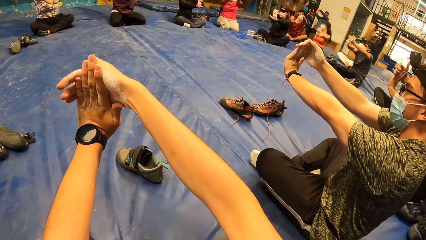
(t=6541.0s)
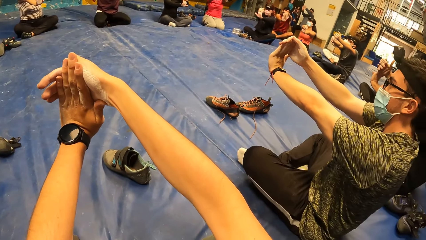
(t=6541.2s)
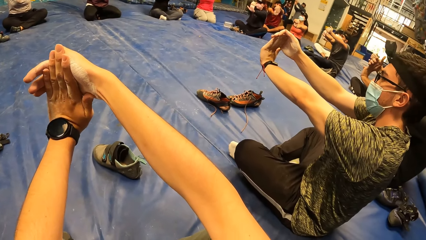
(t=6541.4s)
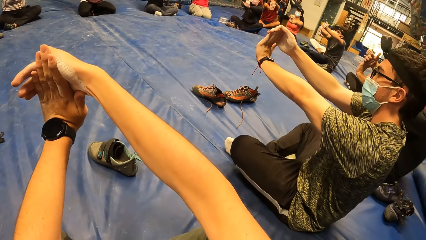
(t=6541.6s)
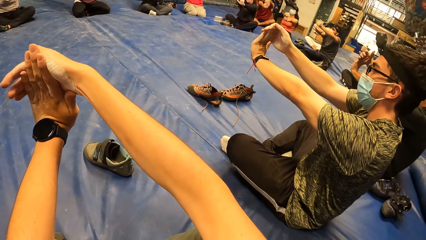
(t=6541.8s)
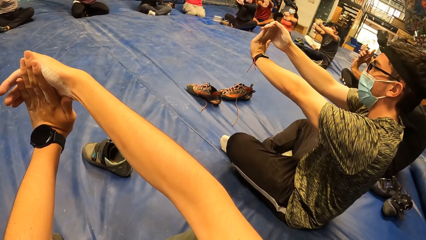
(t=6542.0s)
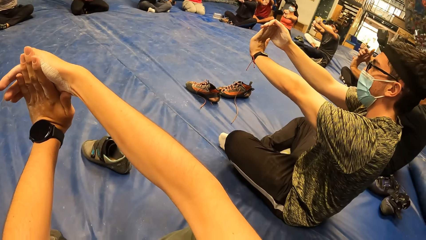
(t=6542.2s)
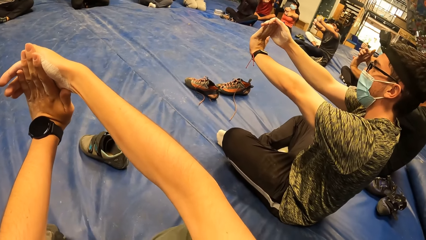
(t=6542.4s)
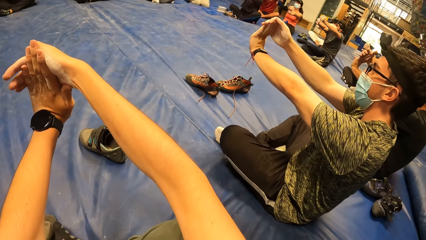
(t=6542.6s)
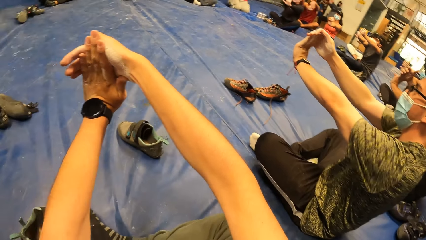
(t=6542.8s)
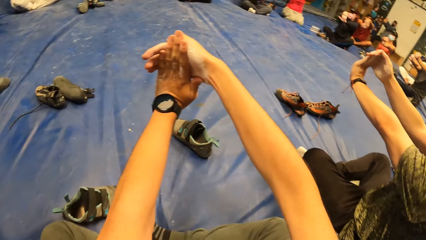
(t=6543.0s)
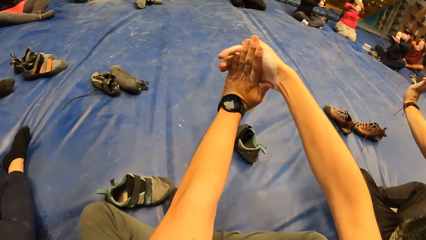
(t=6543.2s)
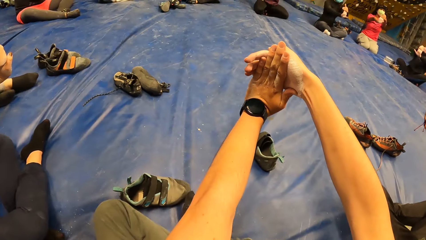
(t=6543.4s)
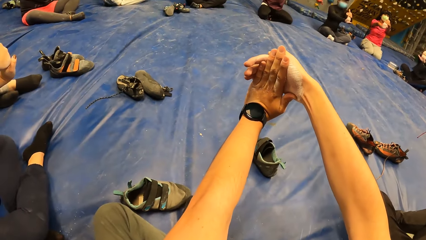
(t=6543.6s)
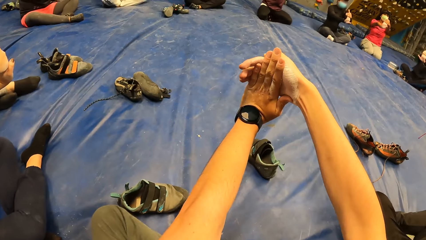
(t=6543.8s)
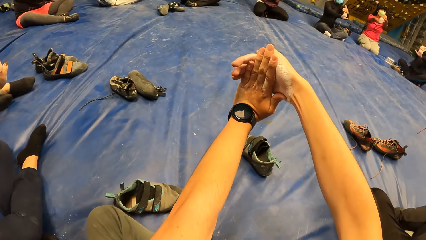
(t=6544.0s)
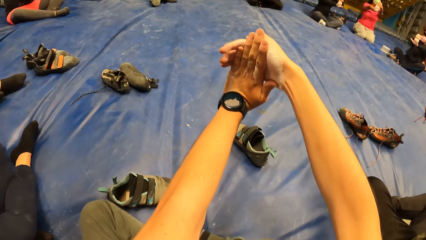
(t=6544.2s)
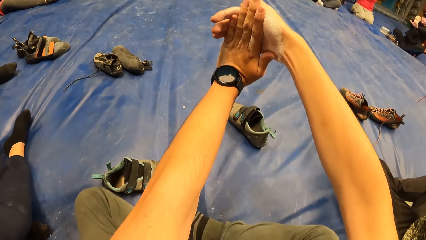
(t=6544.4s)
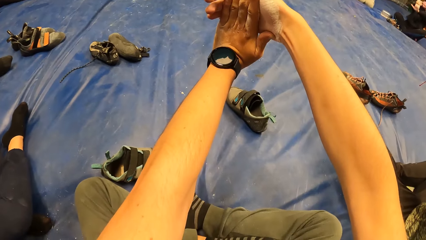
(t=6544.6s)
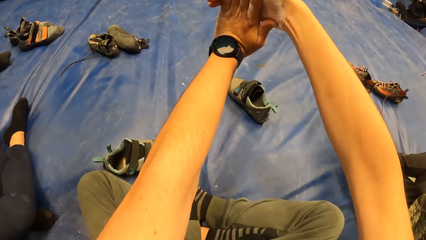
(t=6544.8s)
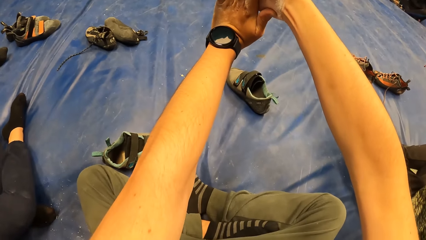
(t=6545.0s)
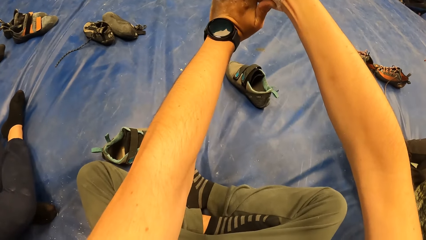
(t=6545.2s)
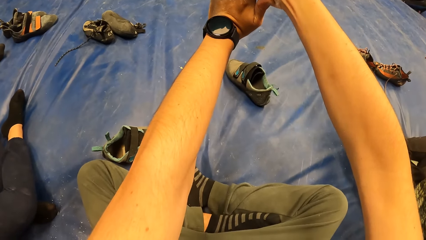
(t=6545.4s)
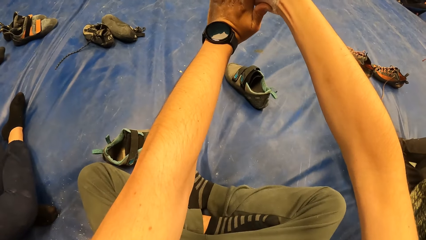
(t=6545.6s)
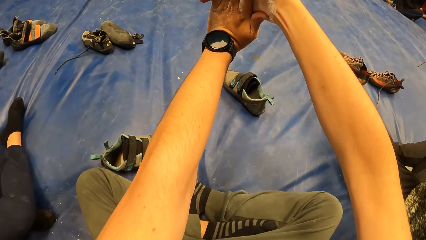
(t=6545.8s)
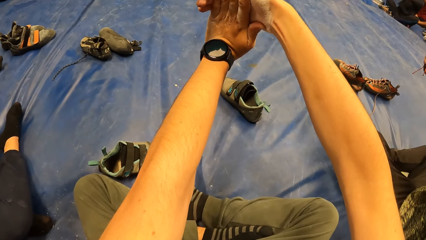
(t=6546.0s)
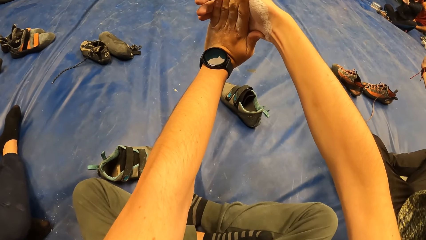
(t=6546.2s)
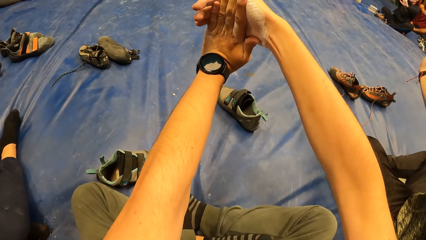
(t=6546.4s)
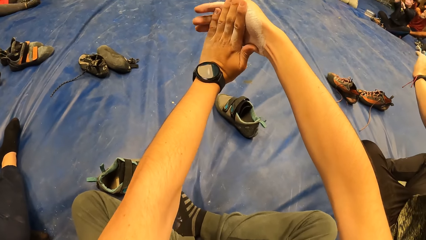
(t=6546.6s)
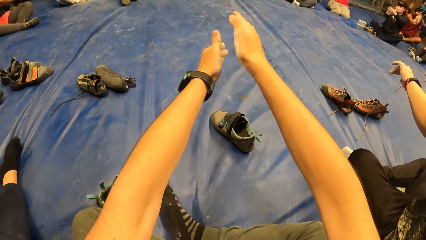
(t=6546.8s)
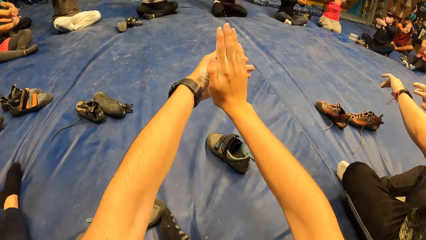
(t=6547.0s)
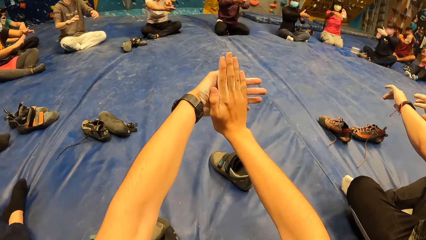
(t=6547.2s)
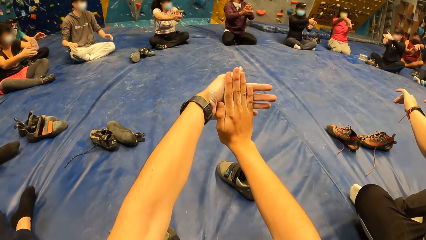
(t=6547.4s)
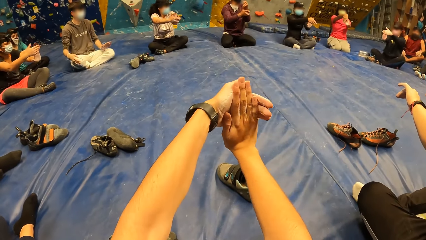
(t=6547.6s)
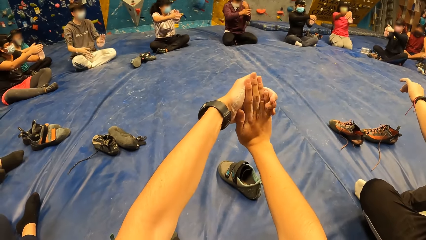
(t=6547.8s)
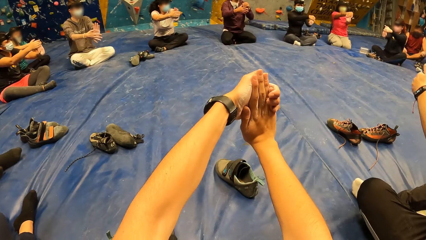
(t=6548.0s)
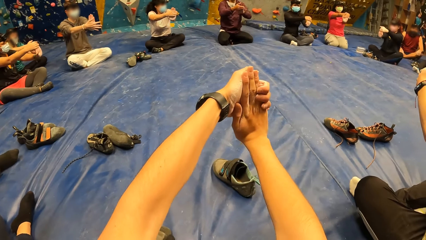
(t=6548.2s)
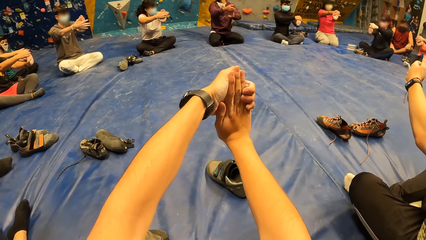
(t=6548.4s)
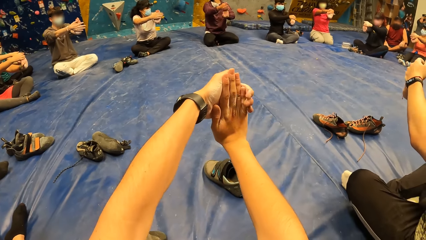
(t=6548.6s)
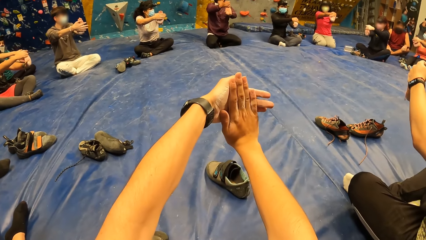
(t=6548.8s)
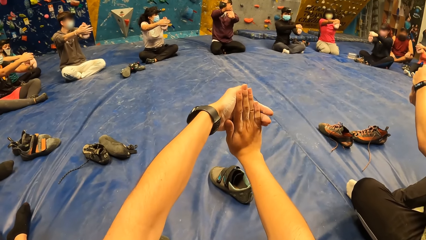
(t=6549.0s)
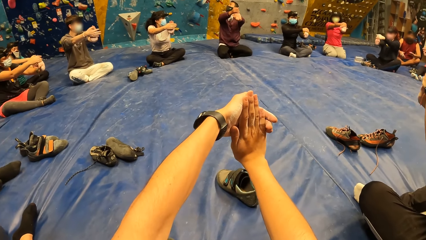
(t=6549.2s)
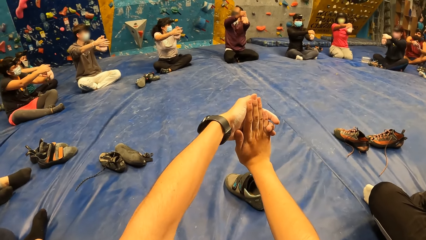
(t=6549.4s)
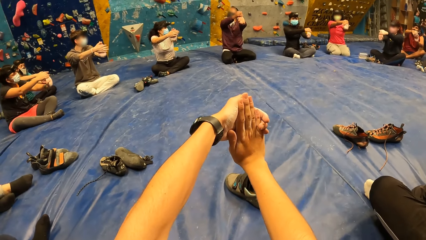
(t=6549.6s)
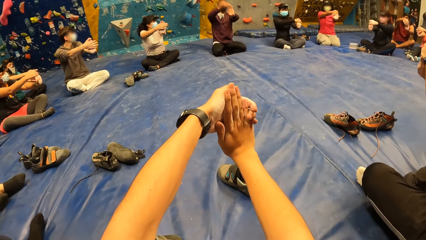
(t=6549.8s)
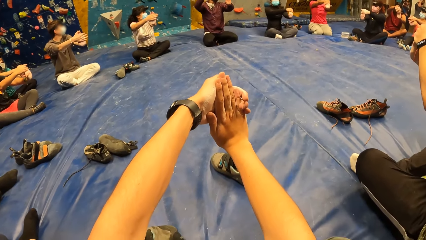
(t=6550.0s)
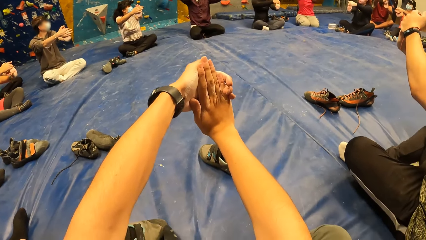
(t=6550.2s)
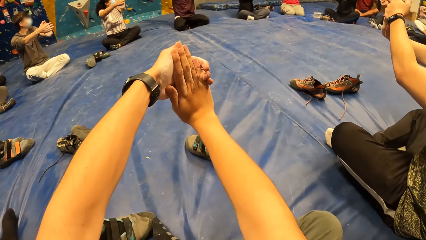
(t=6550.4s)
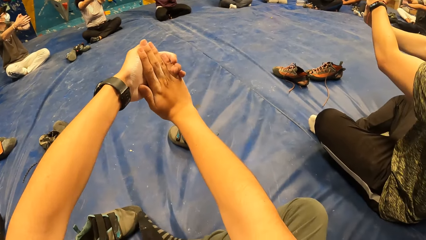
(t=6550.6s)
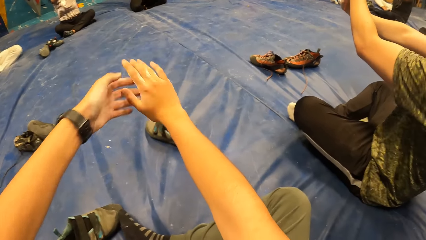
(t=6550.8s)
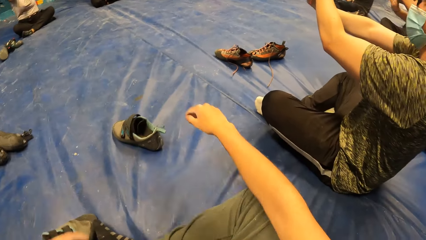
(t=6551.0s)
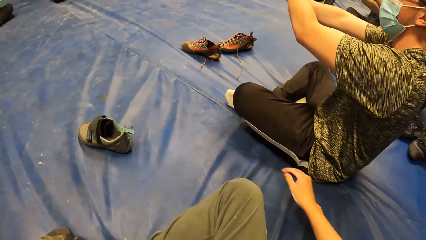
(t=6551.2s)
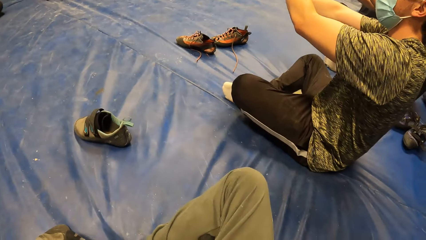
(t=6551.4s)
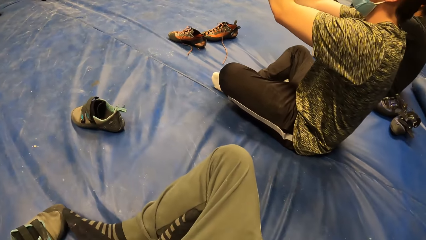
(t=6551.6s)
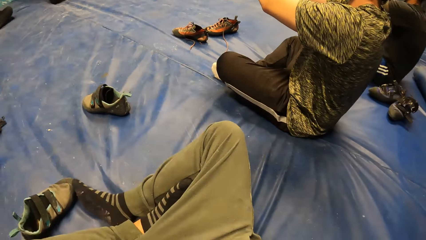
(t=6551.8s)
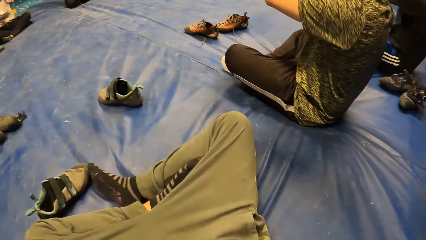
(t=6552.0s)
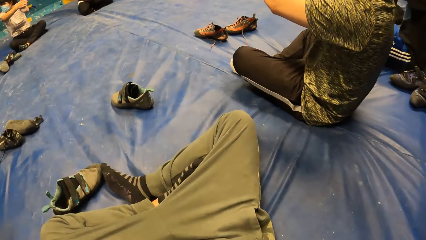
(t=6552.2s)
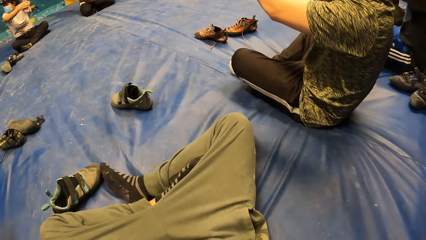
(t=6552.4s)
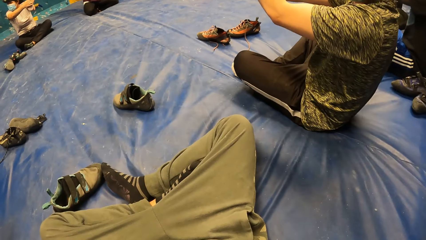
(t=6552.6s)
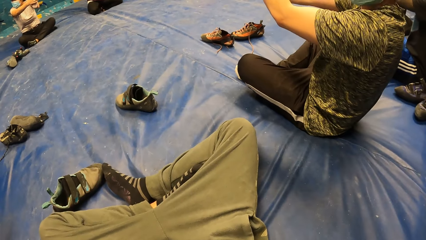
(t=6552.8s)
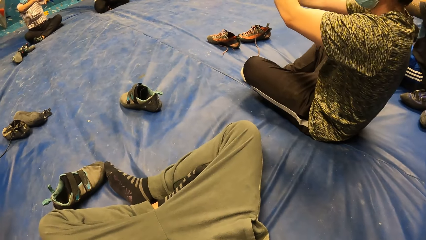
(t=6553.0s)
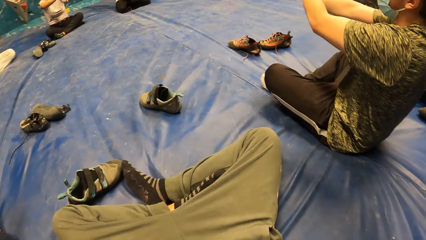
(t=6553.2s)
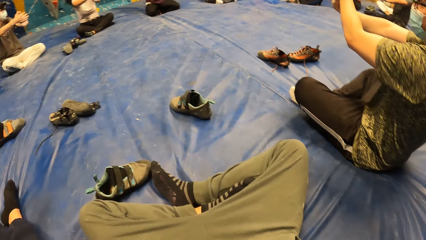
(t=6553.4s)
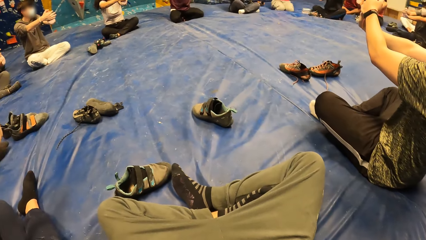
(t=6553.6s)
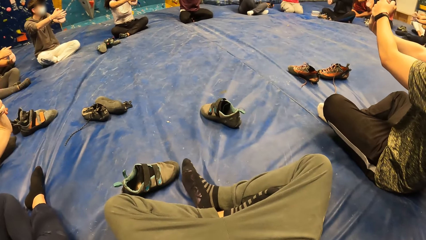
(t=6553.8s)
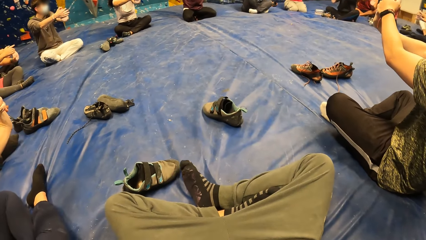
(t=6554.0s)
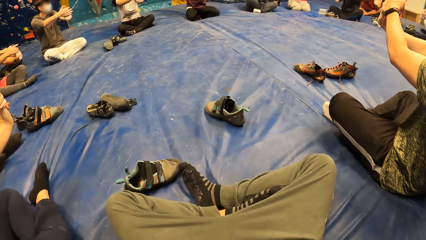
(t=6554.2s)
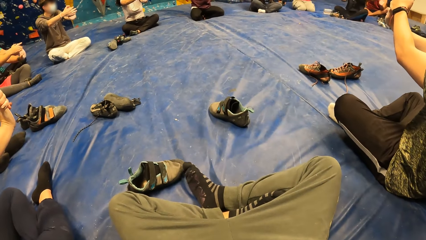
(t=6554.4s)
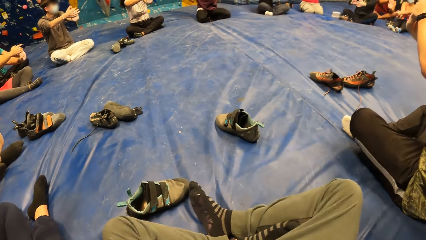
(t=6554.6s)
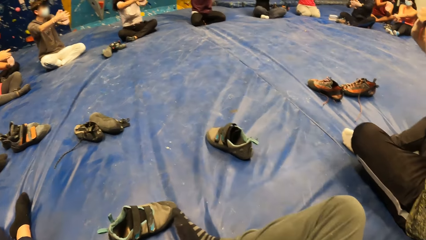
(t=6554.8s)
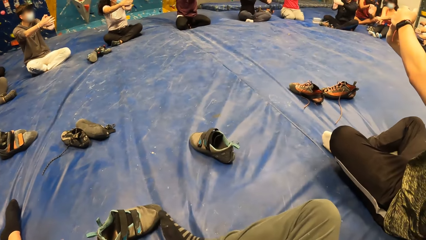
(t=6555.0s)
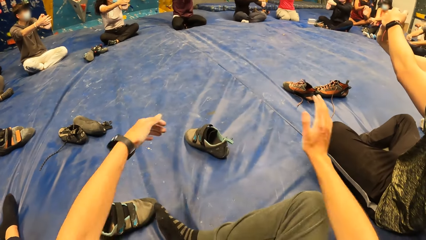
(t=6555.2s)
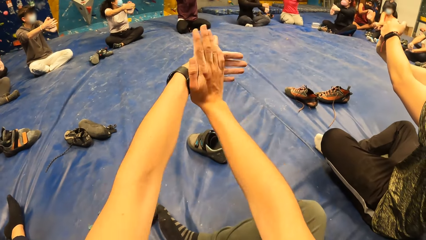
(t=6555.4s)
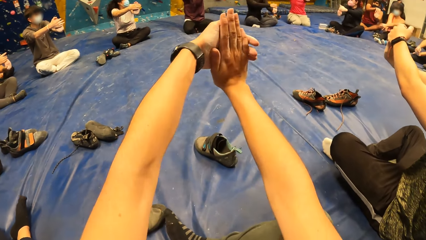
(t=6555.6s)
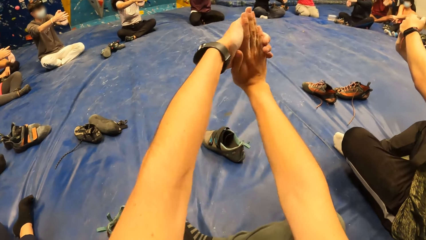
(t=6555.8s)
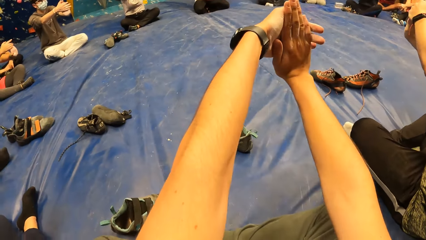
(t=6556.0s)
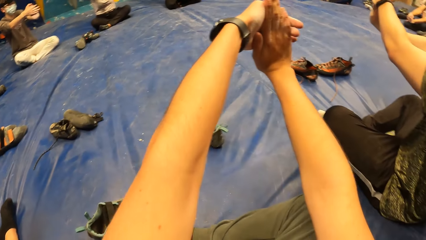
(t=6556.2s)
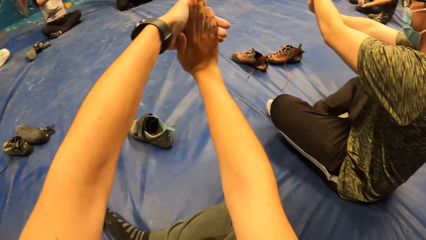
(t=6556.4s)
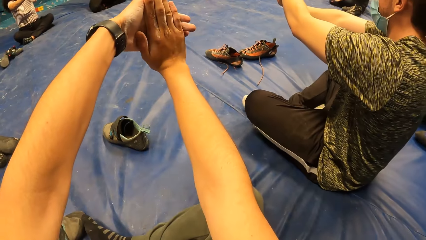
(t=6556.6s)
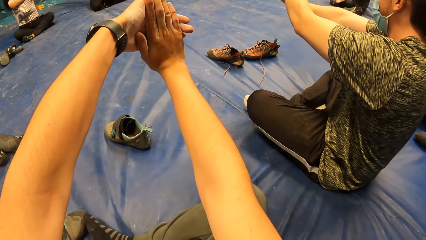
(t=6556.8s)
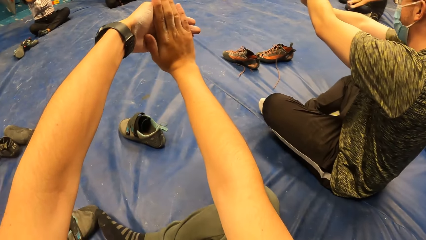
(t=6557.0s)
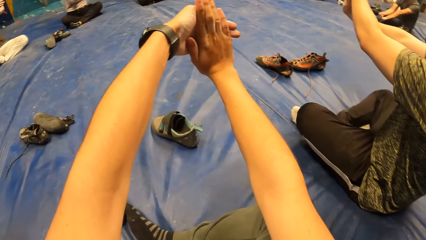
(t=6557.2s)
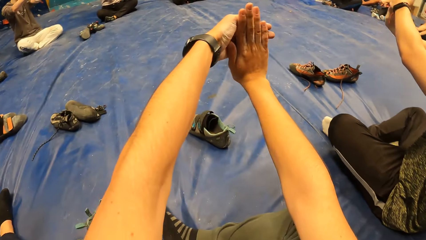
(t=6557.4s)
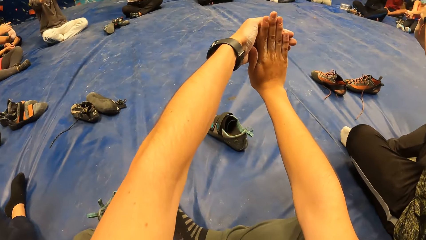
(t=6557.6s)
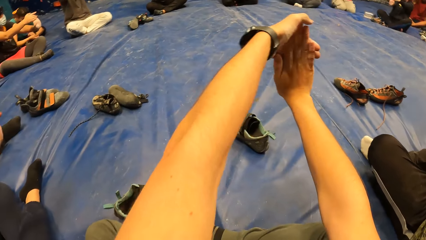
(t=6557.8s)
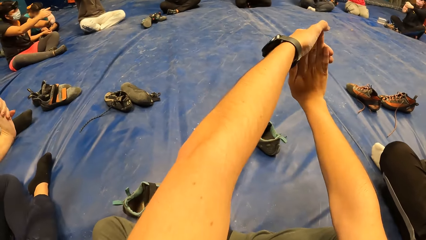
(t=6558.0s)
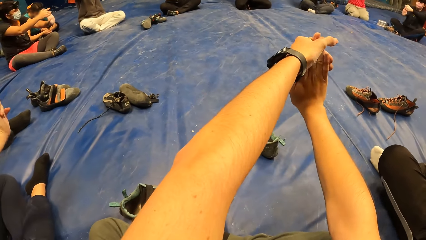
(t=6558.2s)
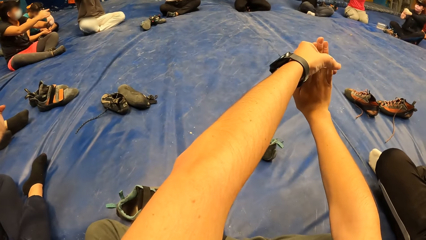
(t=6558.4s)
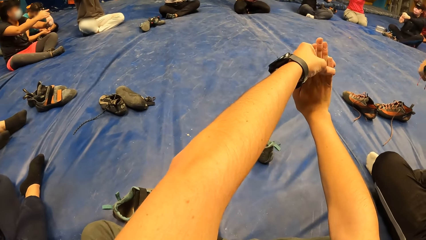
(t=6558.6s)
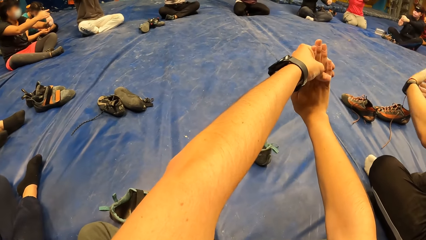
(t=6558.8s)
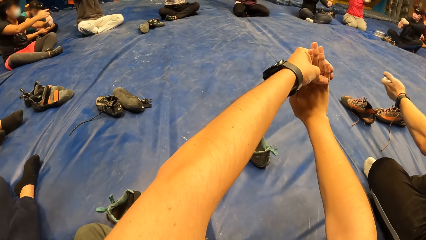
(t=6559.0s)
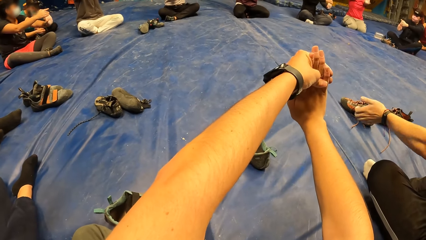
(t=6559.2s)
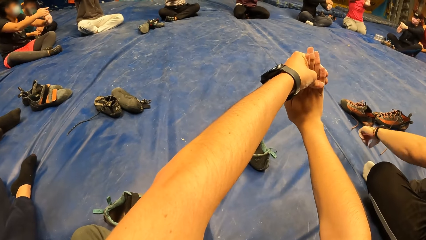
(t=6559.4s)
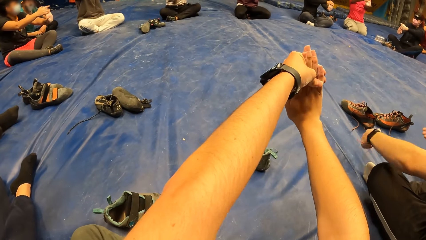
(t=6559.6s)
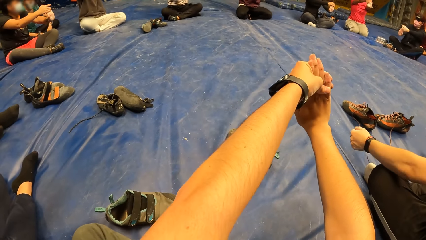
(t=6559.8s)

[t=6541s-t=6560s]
The camera wearer drops both hands. They stretch both hands. They look around.
